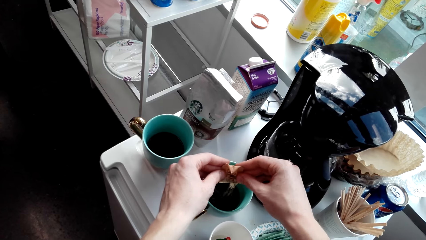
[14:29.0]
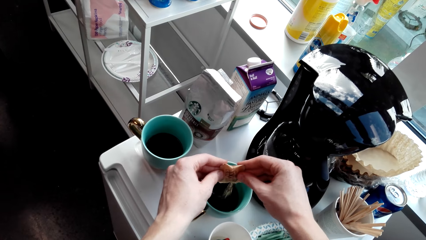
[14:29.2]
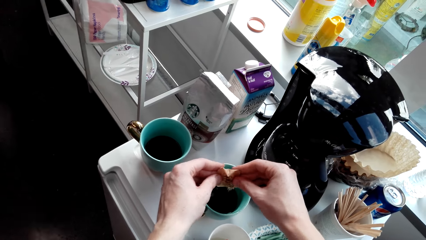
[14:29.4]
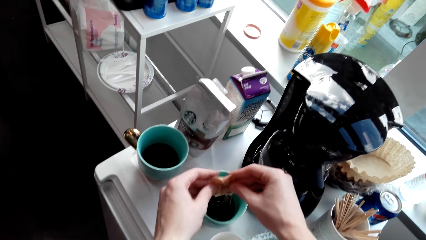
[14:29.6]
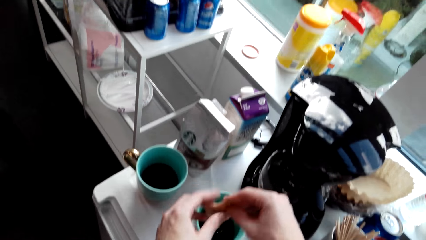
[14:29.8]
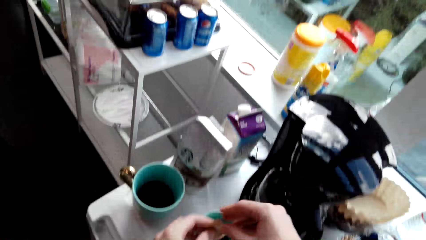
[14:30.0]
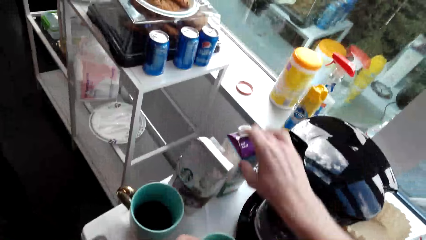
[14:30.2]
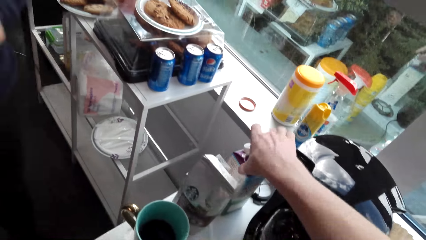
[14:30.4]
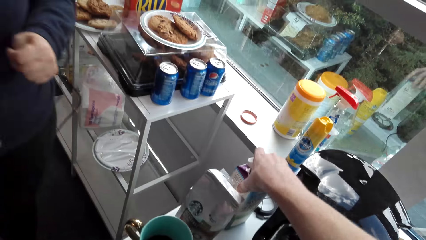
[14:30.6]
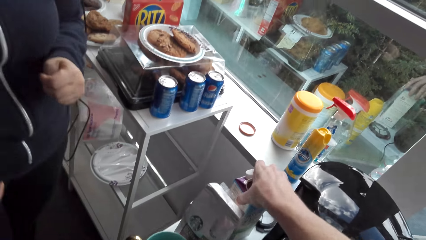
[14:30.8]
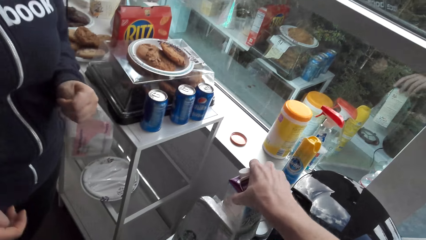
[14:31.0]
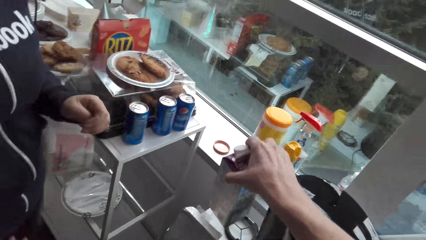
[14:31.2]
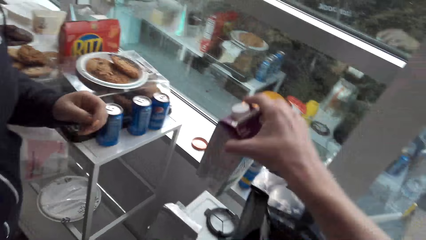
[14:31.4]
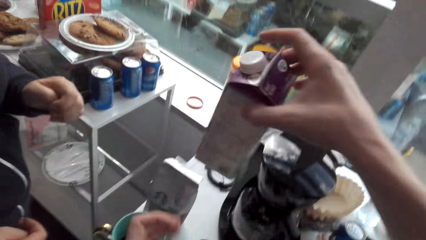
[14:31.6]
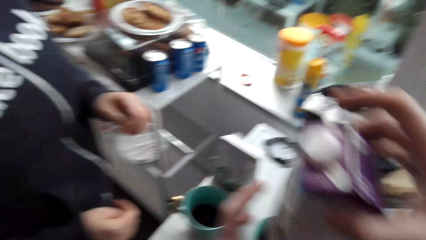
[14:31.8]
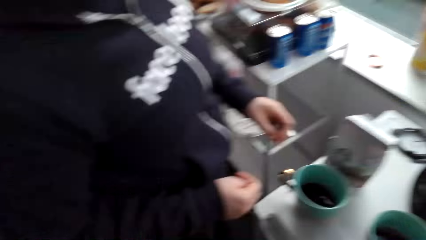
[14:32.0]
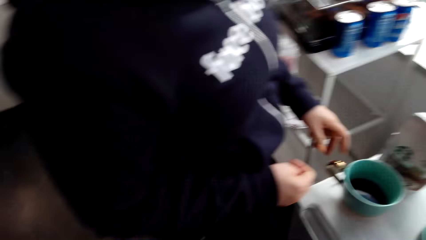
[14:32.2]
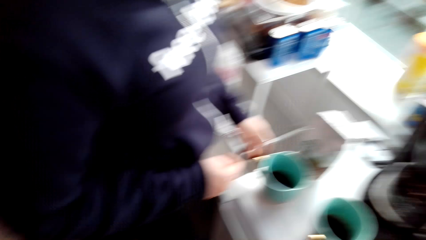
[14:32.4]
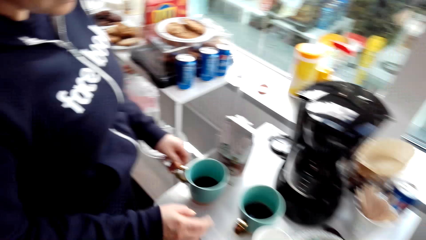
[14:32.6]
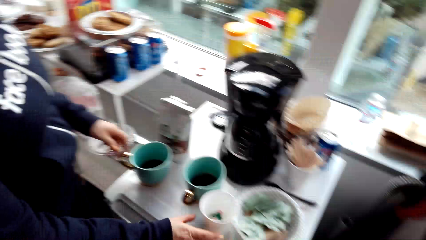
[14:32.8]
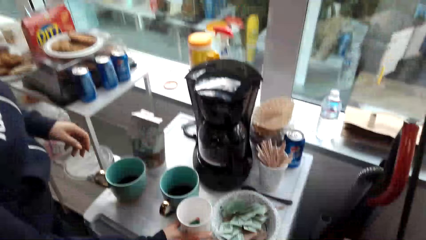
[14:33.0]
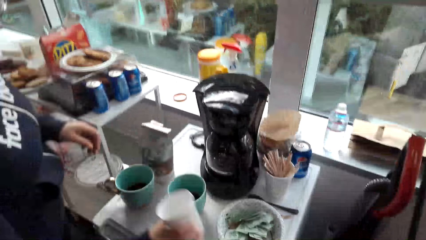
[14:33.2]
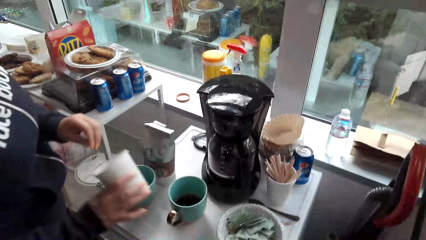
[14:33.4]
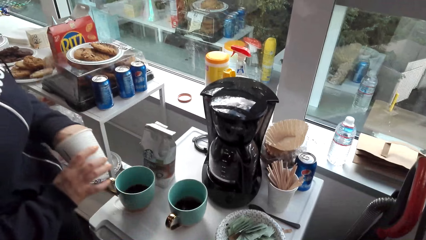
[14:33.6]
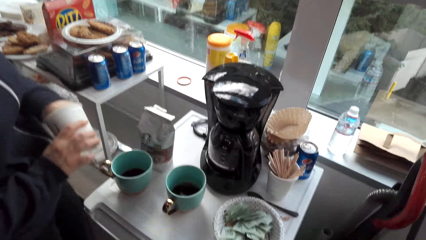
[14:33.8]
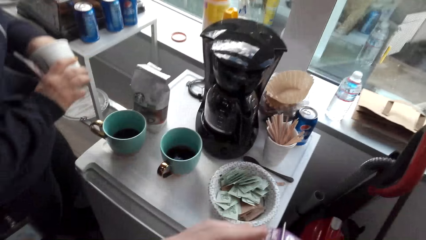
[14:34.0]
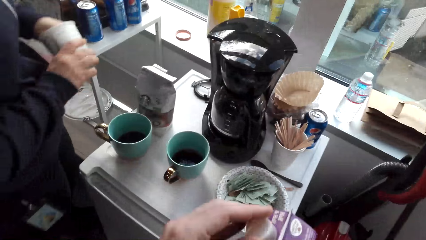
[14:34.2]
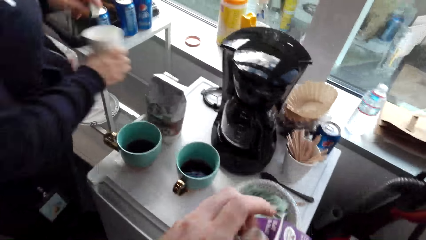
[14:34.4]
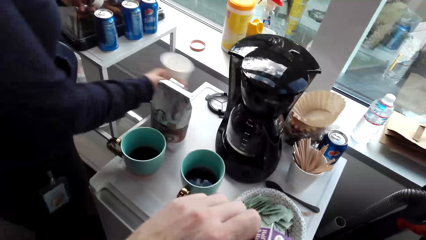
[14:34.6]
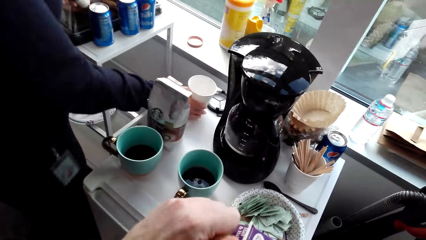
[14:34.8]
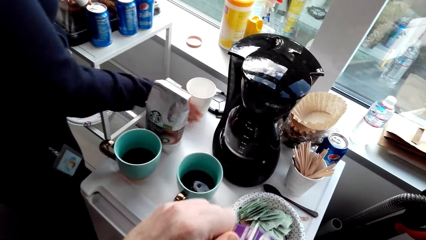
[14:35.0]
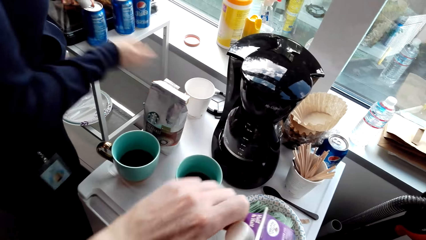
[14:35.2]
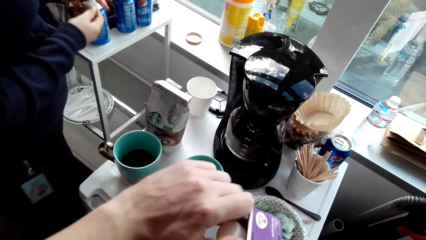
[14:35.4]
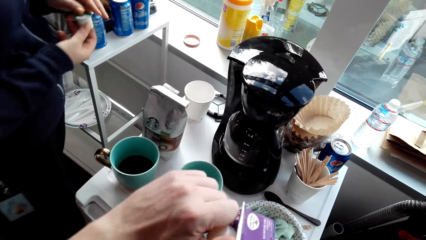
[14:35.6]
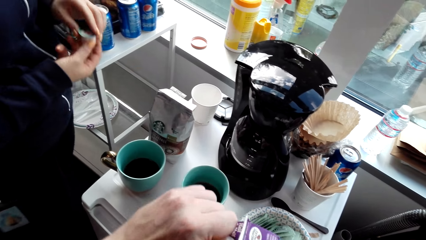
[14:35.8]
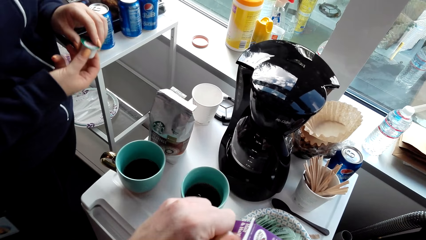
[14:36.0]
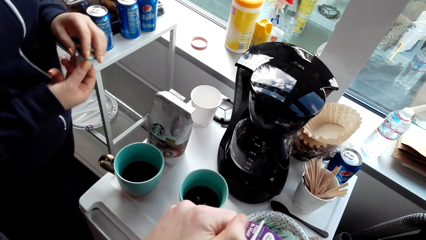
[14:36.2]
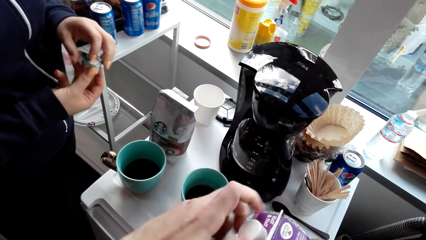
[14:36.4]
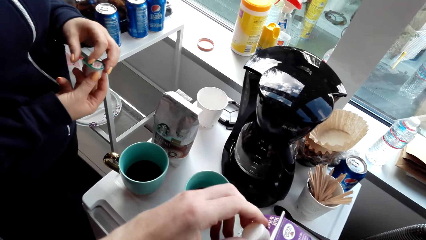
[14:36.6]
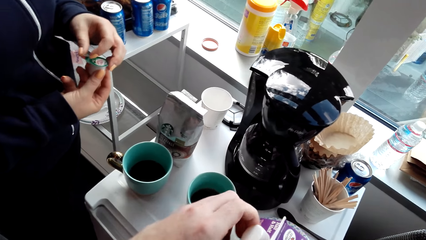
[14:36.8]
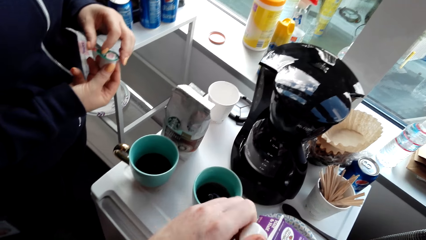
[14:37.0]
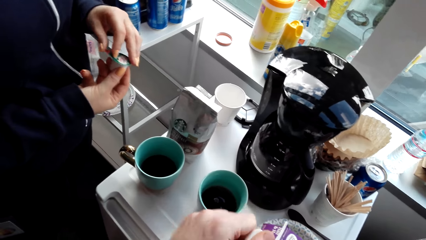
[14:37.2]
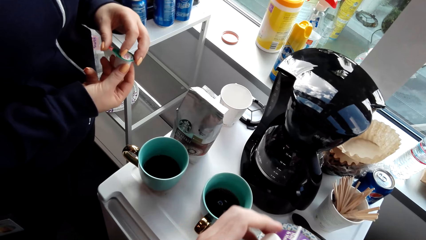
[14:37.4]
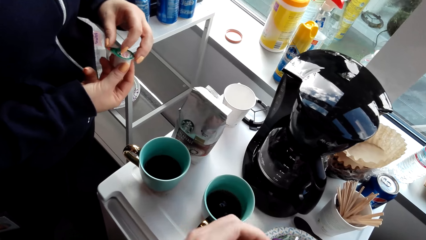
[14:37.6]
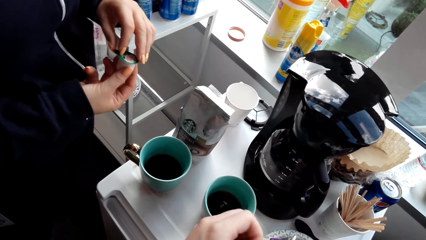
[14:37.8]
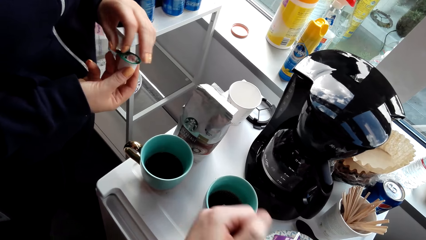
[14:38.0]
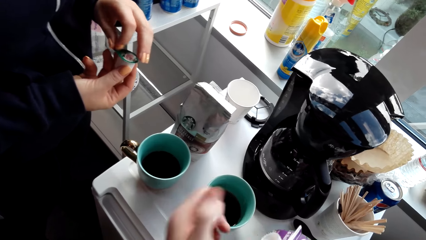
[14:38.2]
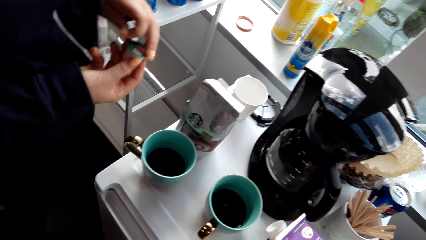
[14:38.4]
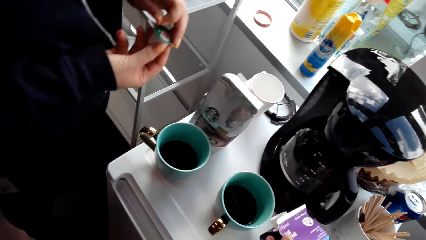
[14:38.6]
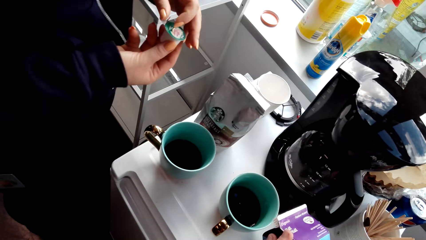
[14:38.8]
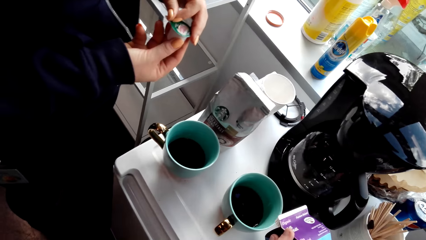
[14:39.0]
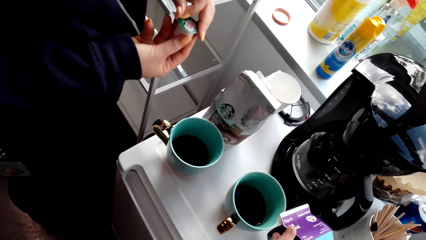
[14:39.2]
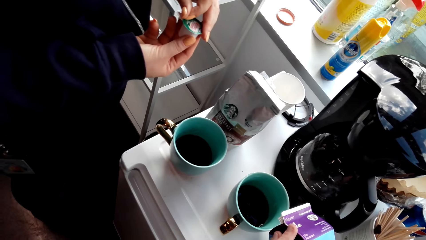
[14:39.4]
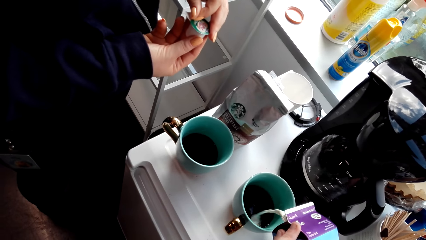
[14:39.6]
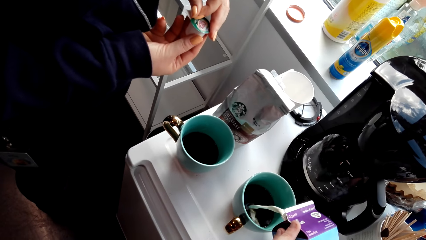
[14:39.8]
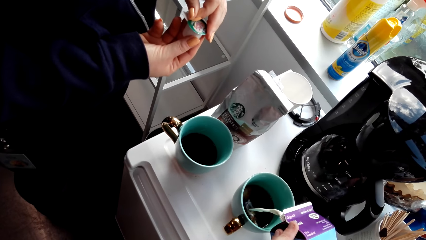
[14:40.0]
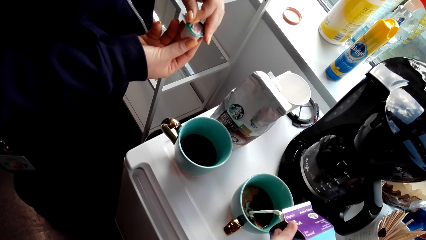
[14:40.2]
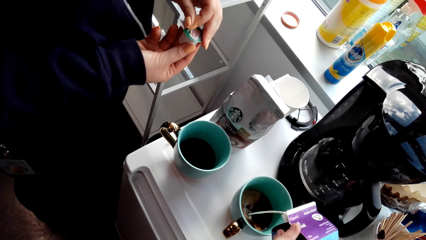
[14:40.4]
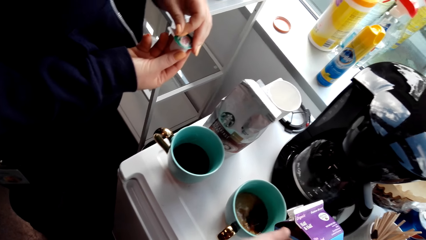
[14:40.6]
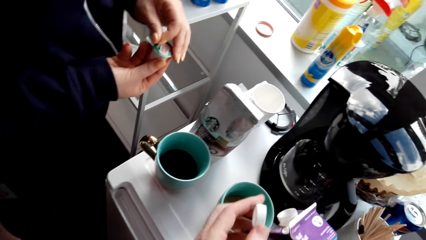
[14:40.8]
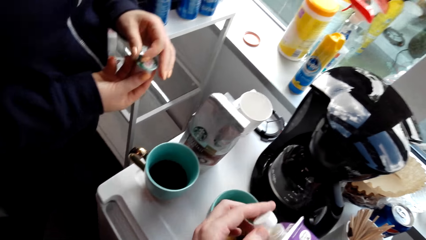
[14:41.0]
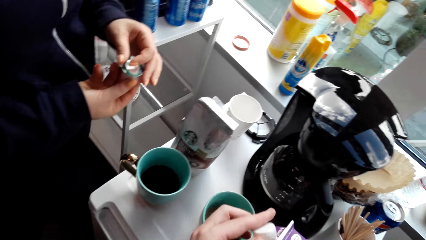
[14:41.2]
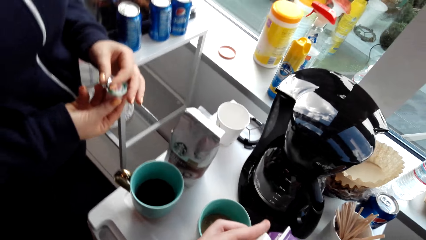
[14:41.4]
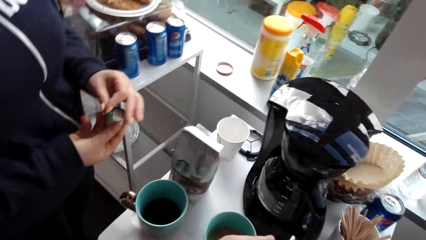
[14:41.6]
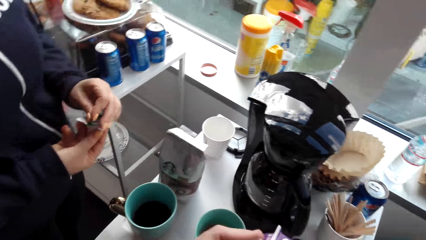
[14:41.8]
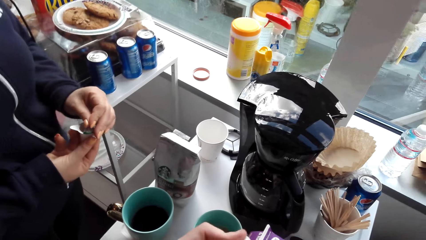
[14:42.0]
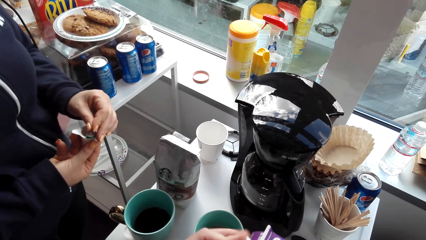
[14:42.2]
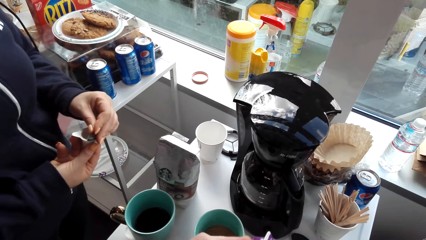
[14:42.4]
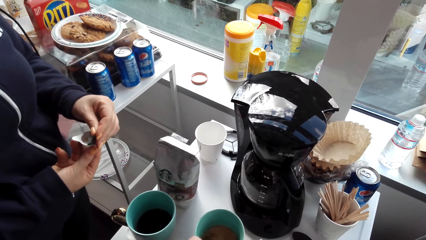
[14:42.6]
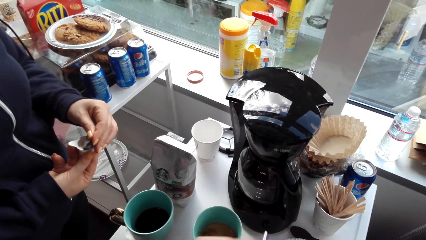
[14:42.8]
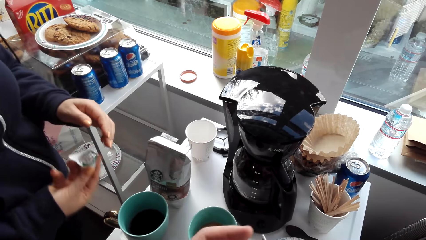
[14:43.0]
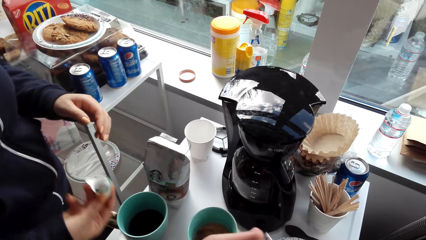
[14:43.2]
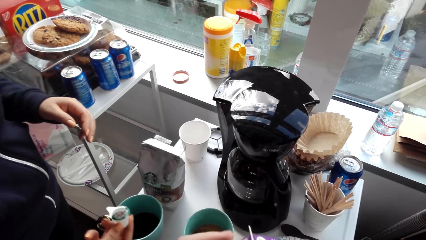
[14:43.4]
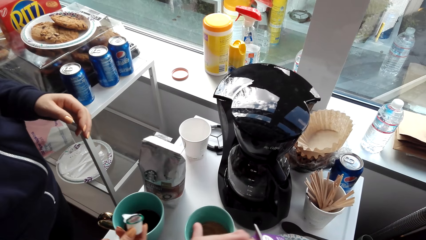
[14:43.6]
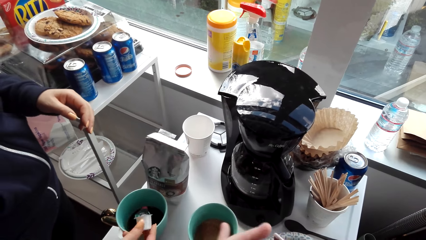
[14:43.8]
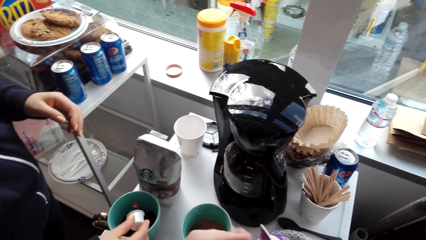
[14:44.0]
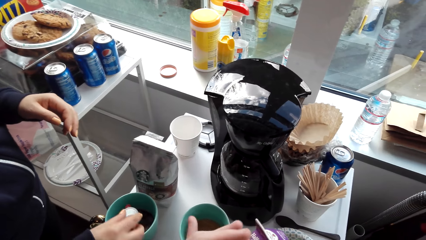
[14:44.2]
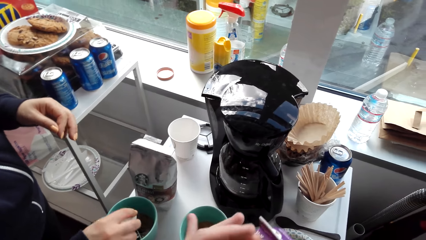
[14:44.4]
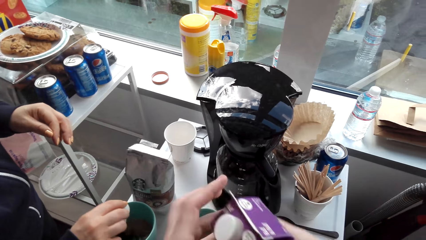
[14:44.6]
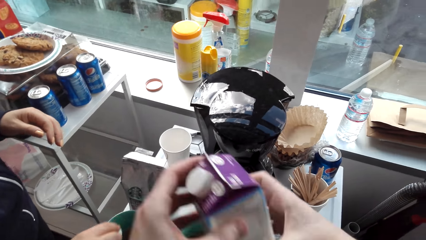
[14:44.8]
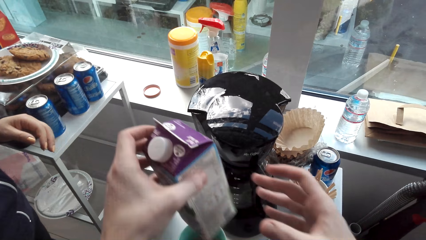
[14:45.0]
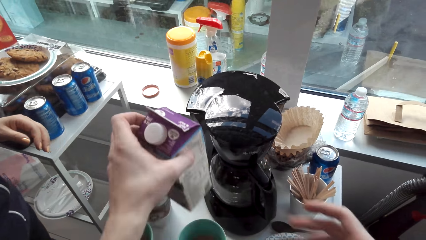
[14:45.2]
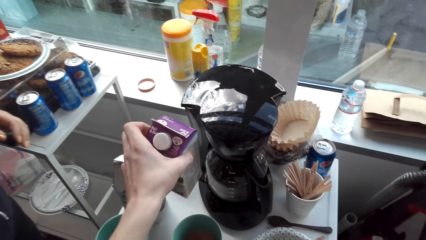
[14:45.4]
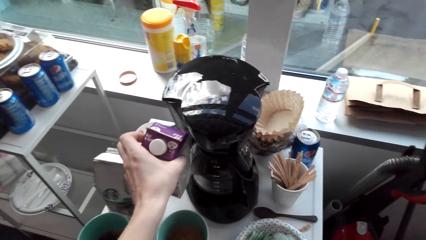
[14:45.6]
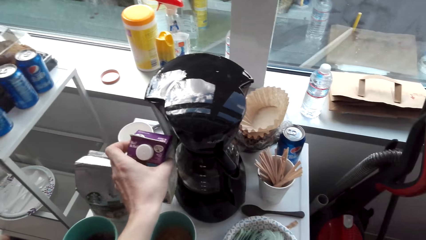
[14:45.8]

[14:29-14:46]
The camera wearer picks the box of milk with the right hand and talks to the woman. The woman picks a cup on the table with the right hand, picks something from the cup with the left hand, and puts the cup on the table. The woman opens something with the left hand. The camera wearer opens the box of milk with the left hand. They pour the milk in the cup of coffee and close the box of milk. They put something down. The woman pours something in the cup of coffee.
